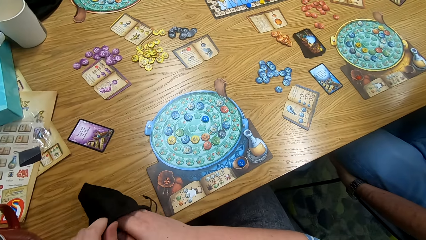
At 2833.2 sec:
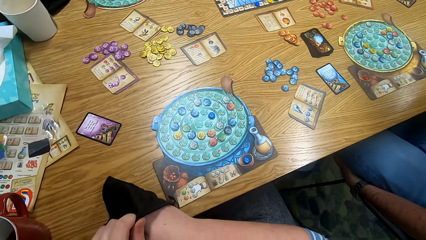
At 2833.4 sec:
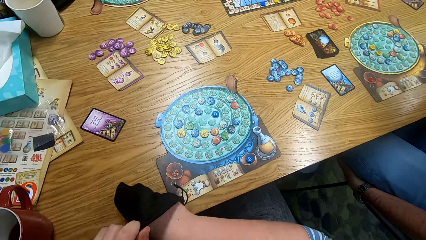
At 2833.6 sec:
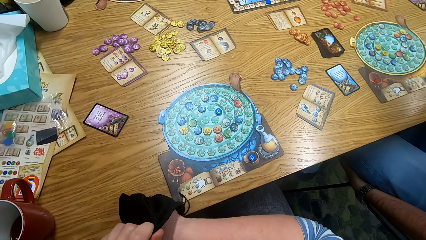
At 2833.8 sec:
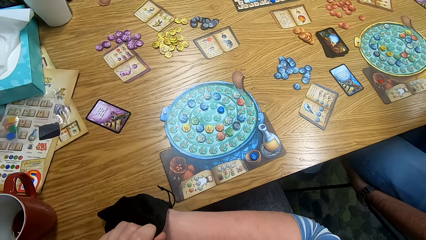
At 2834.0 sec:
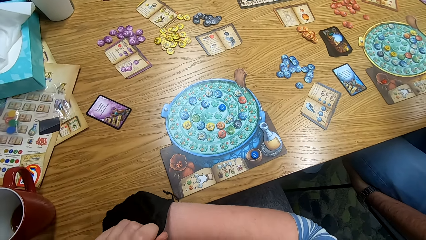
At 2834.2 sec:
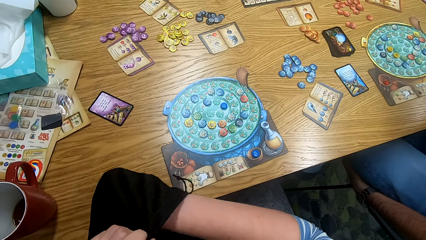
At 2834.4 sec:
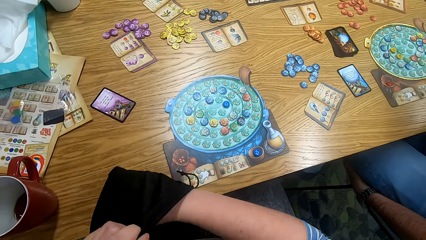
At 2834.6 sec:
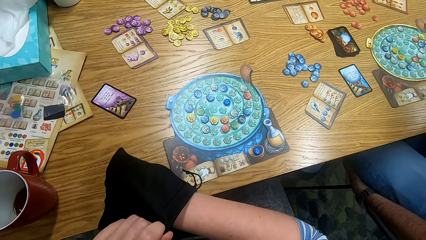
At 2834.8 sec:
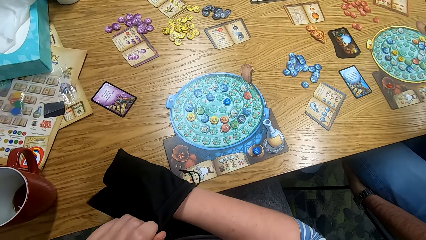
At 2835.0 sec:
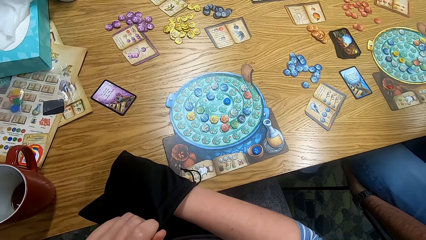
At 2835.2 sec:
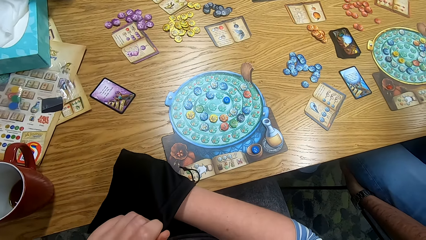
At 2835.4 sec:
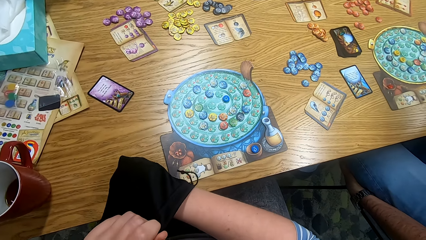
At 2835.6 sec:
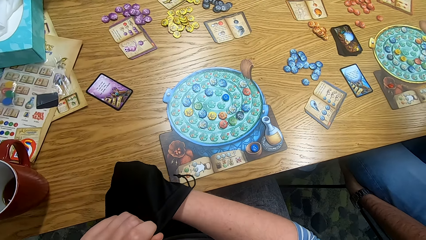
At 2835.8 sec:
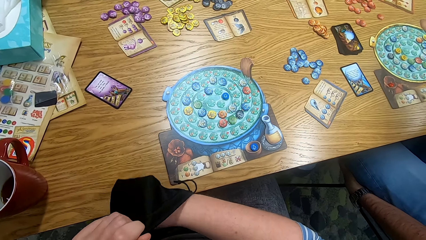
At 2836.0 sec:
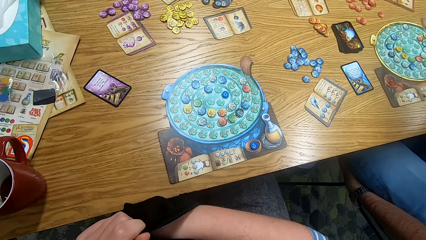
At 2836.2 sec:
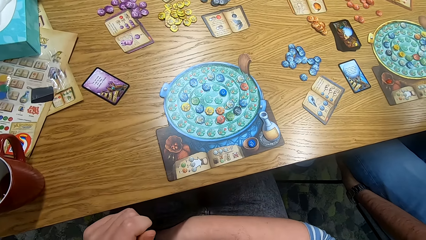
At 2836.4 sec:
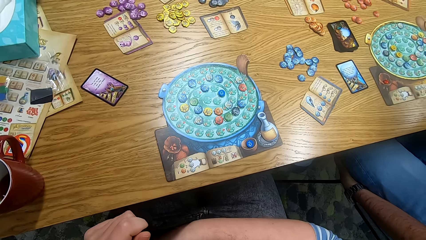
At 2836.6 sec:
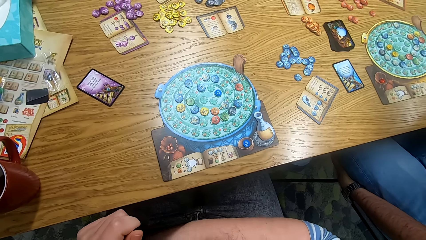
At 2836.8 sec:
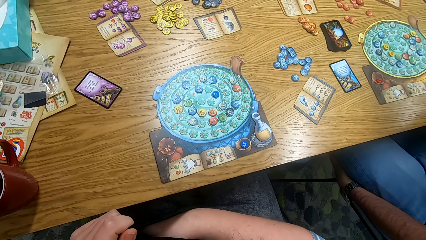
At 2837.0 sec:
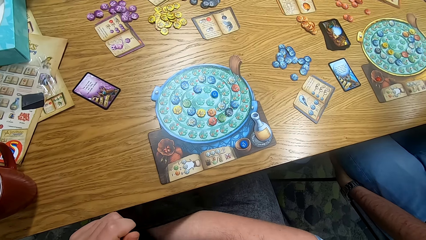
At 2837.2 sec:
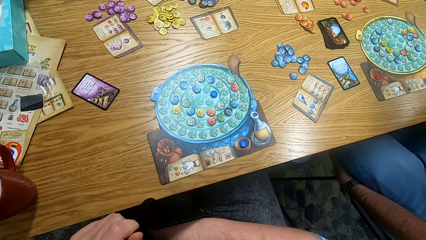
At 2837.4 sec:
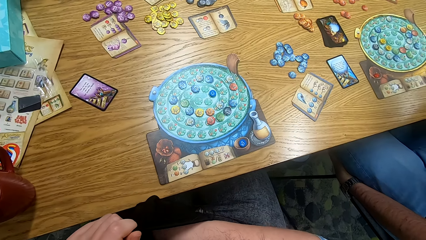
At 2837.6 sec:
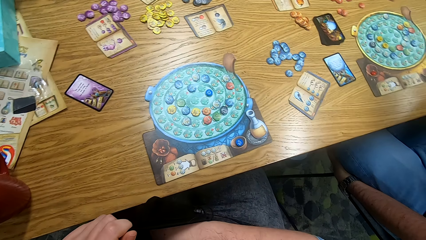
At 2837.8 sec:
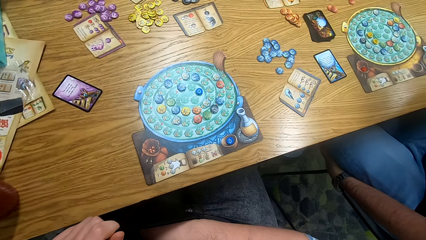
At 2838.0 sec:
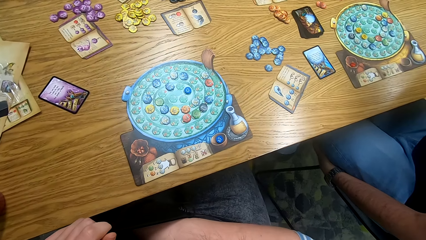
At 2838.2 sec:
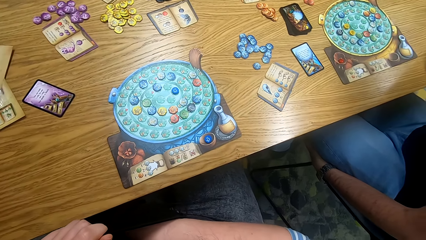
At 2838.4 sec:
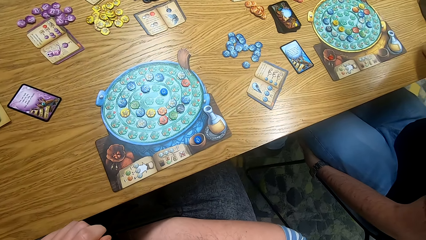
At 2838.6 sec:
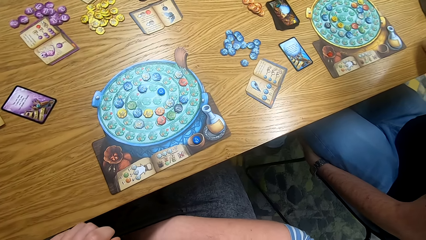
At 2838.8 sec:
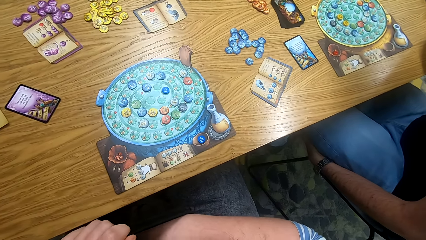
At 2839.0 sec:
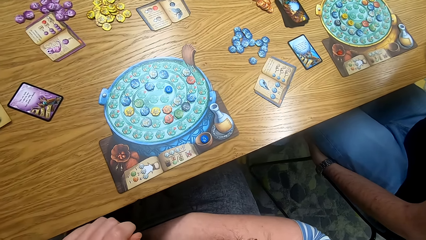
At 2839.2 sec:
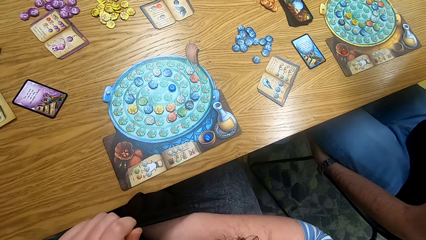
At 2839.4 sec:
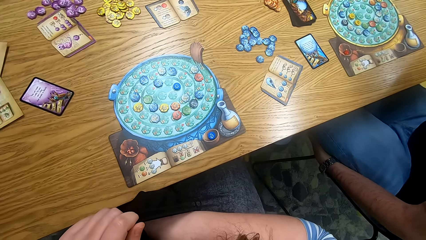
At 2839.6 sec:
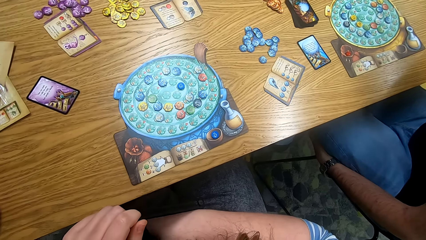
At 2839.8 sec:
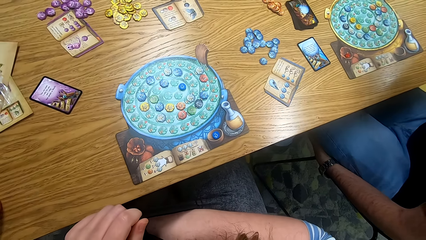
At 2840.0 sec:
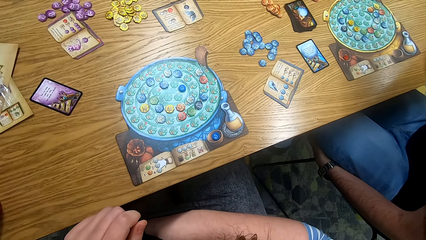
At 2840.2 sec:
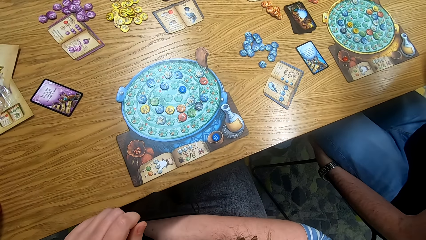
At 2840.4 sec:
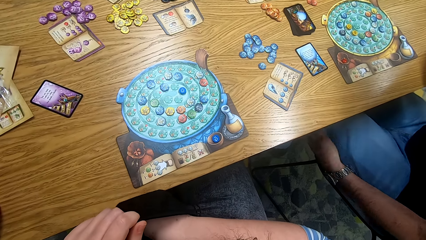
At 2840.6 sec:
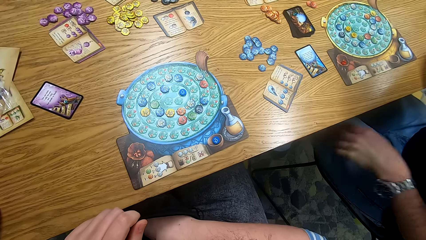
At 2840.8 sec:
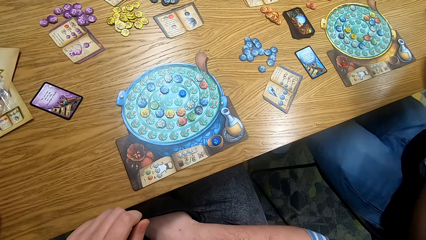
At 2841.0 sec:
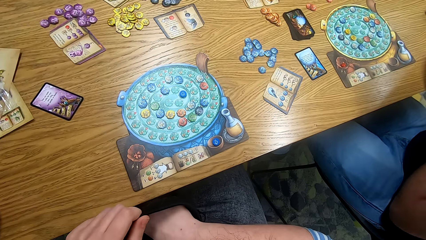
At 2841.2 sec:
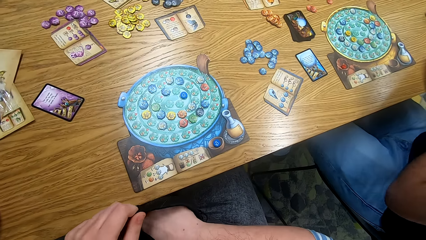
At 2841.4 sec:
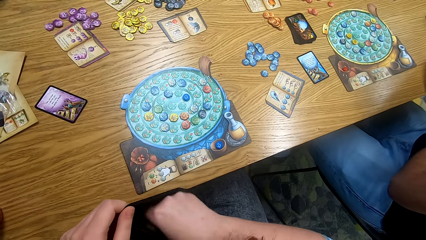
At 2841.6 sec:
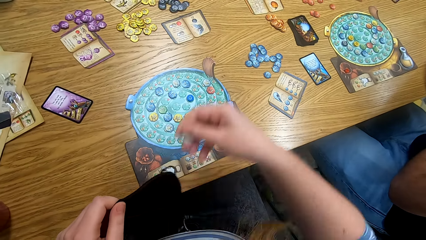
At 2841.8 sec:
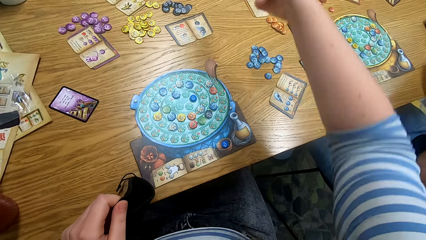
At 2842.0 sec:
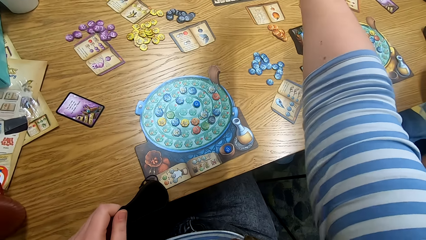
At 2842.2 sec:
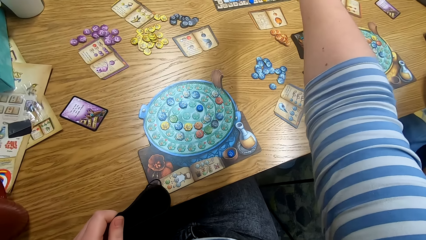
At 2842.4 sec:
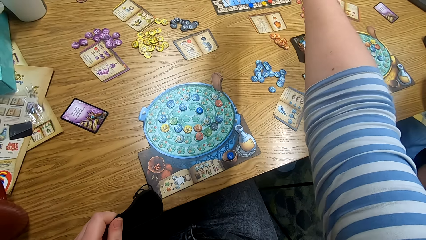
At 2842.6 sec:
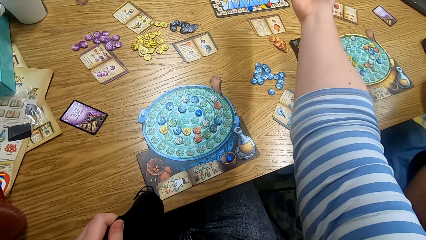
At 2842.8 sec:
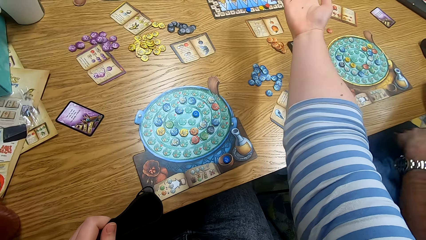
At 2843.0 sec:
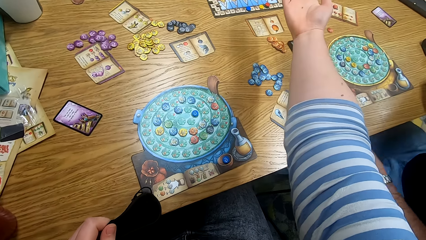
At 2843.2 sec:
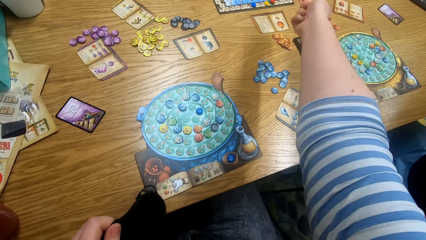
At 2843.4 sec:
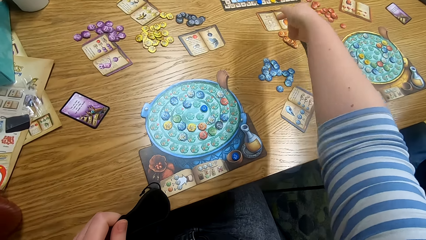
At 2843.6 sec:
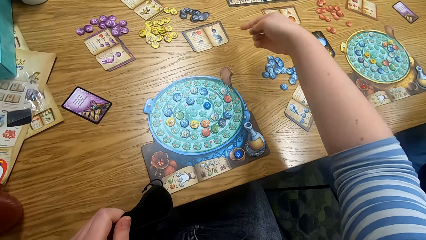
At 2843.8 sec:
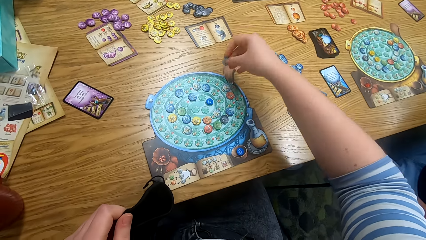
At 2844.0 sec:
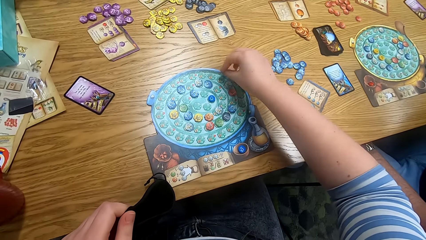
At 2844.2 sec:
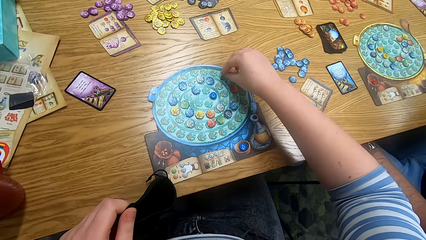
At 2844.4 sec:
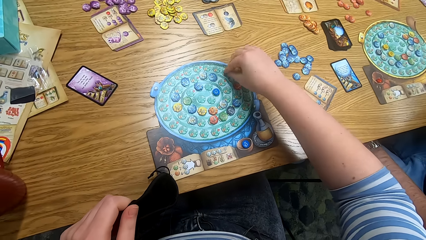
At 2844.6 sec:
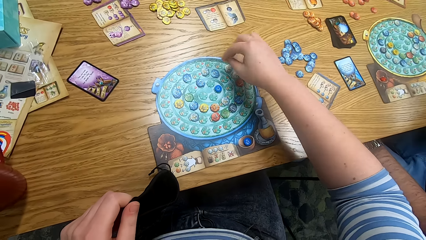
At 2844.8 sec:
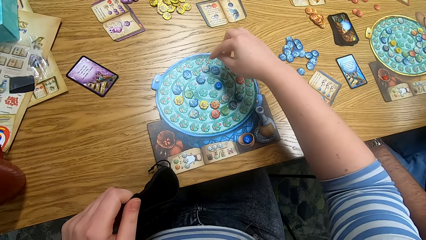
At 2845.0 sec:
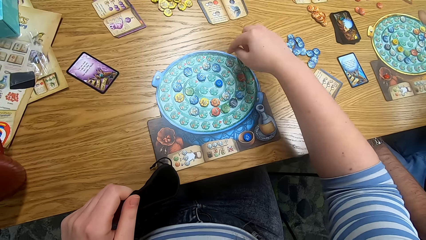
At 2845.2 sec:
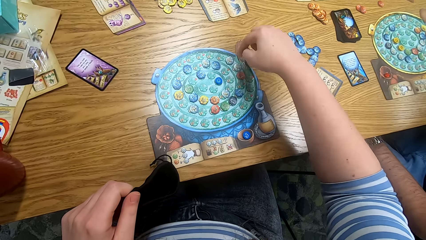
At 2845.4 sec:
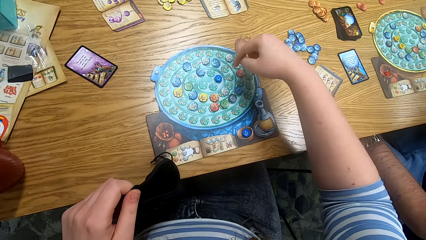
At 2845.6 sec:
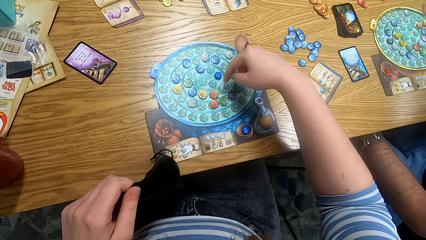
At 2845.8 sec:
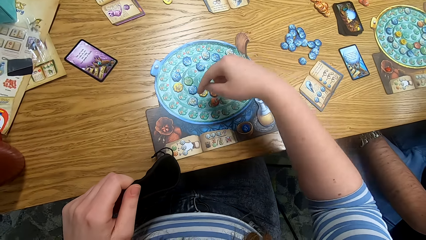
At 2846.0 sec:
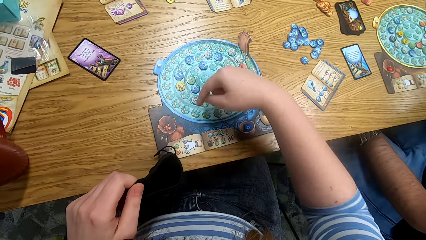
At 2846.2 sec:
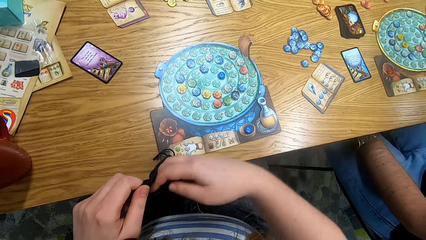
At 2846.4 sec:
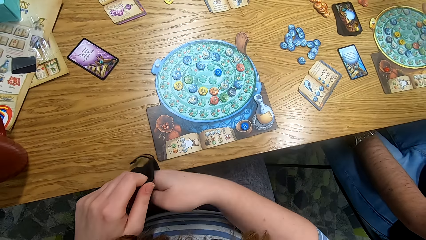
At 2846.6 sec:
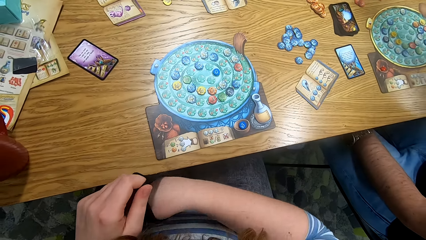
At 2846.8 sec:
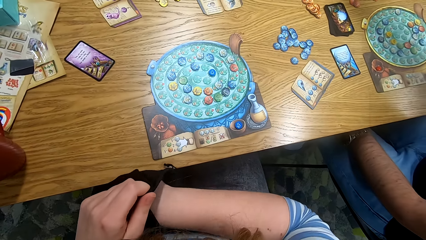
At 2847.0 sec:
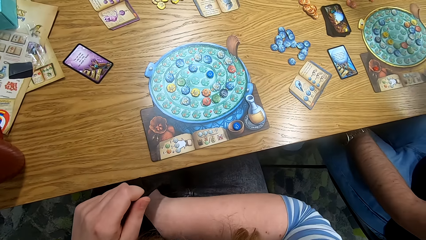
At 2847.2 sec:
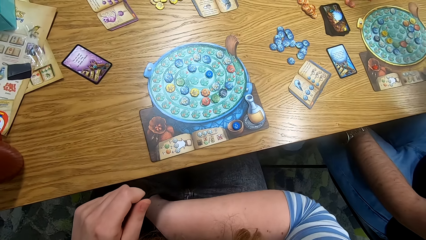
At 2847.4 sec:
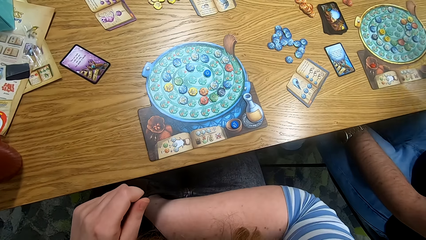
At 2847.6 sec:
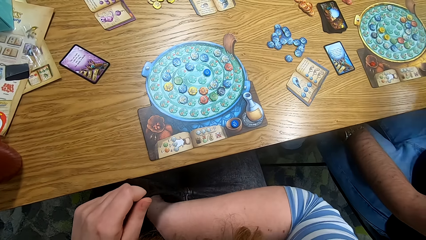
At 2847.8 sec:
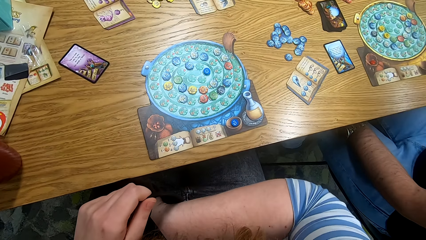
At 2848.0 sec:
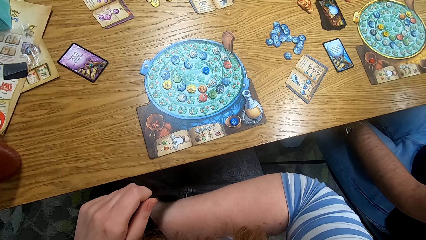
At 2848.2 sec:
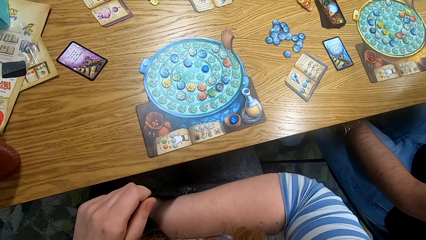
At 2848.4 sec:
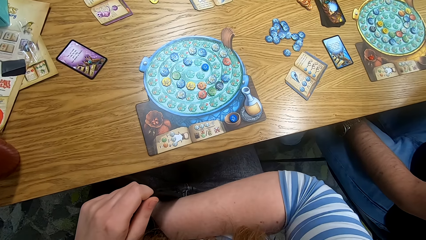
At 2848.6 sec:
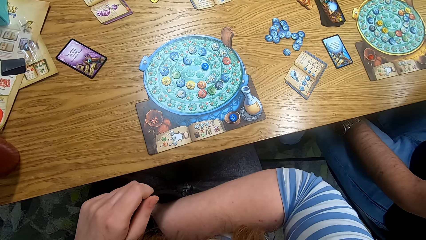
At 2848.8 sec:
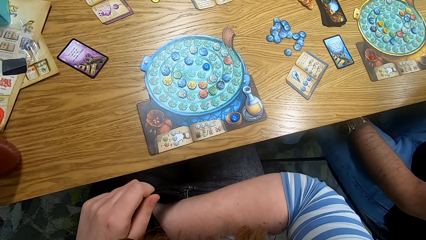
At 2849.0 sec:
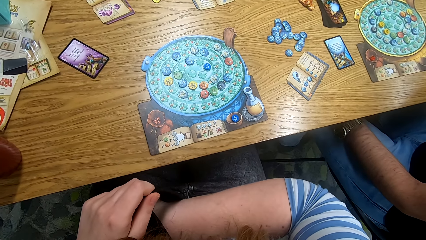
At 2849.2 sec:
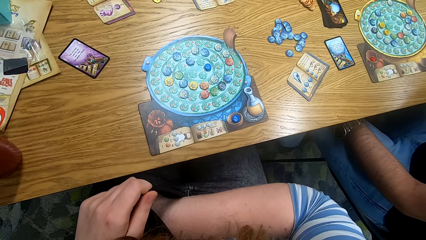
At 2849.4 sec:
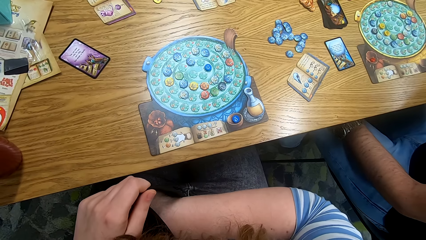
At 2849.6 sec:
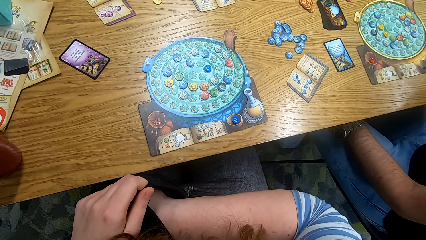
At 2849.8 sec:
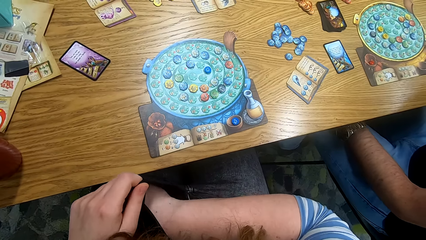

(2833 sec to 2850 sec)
The camera wearer dips his right hand in the bag. He removes the right hand from the bag. He straightens his right hand in the middle of the table. He unfolds the fist. He shows the token in his hand. He plays something. He places the token on the board. He counts the tokens on the board. He dips his right hand in the bag.
